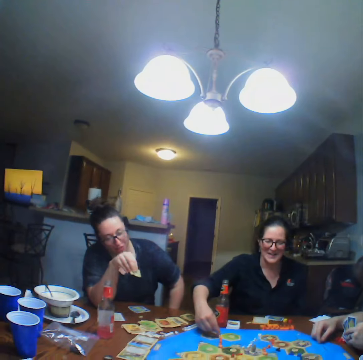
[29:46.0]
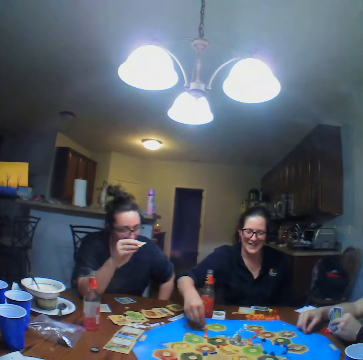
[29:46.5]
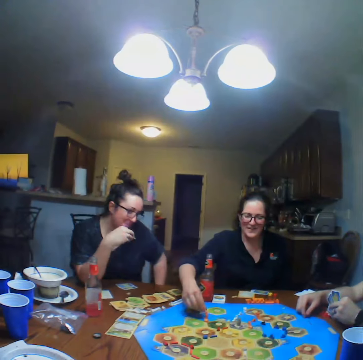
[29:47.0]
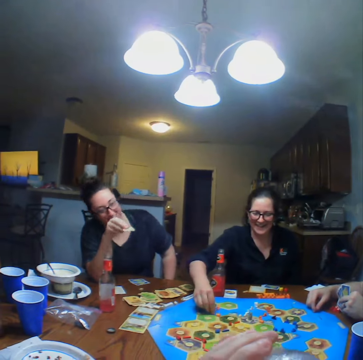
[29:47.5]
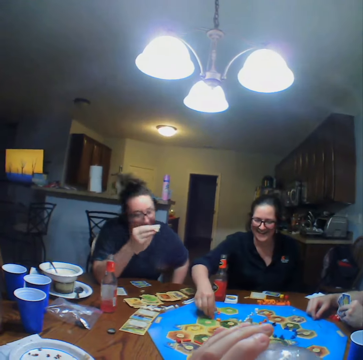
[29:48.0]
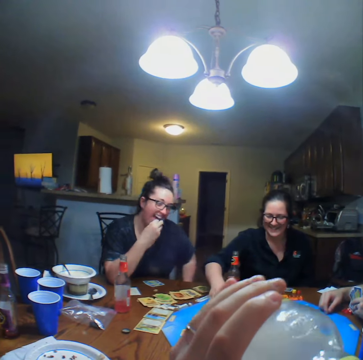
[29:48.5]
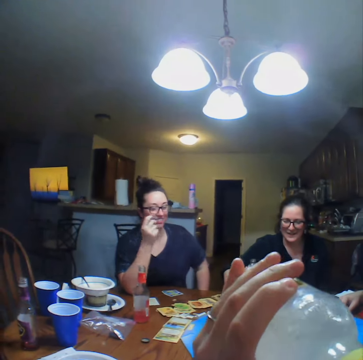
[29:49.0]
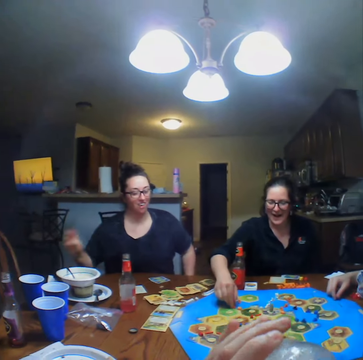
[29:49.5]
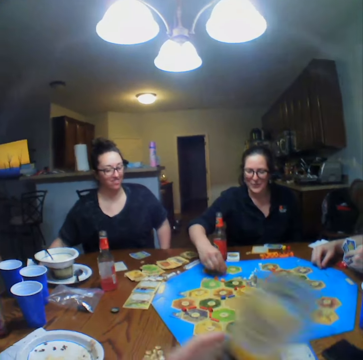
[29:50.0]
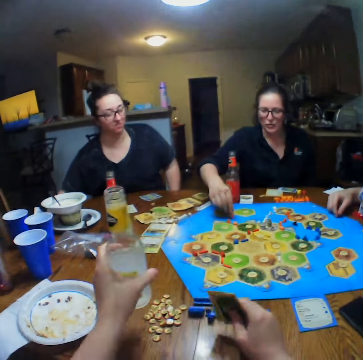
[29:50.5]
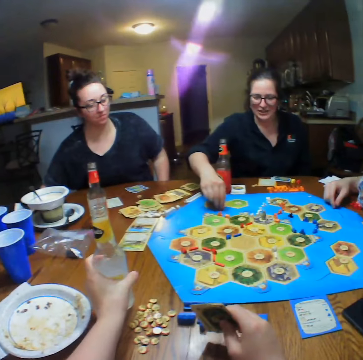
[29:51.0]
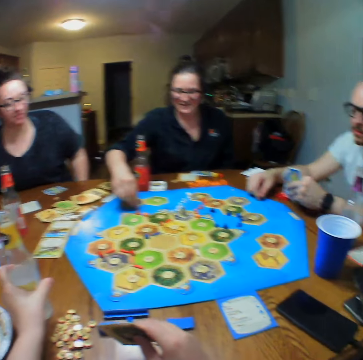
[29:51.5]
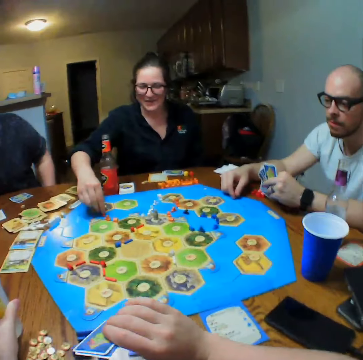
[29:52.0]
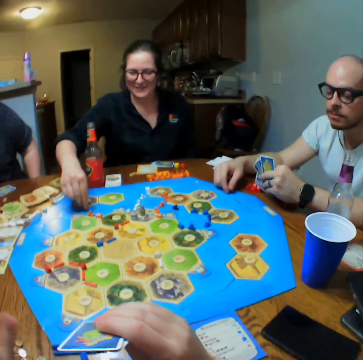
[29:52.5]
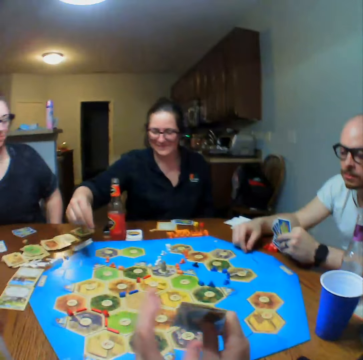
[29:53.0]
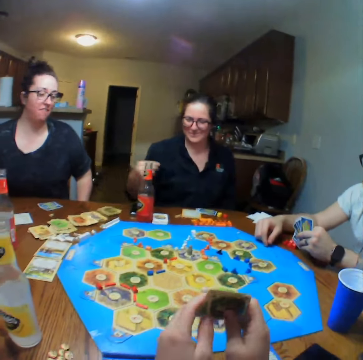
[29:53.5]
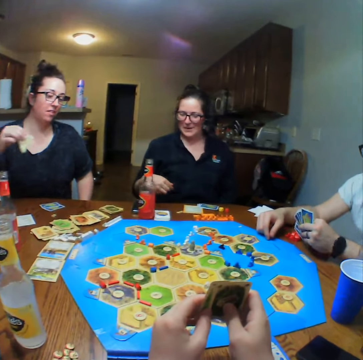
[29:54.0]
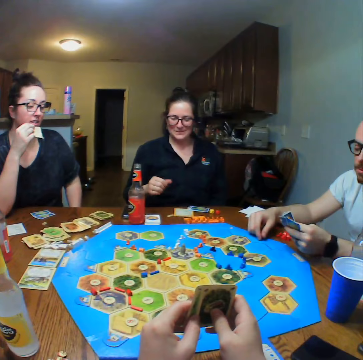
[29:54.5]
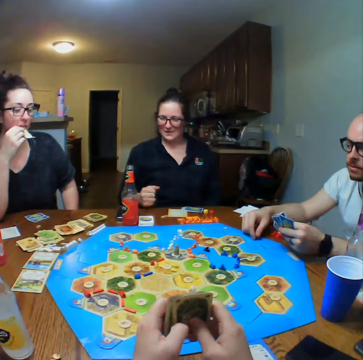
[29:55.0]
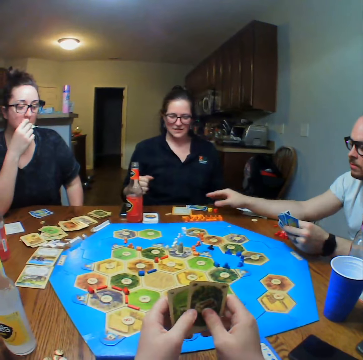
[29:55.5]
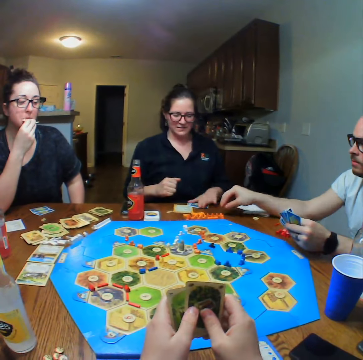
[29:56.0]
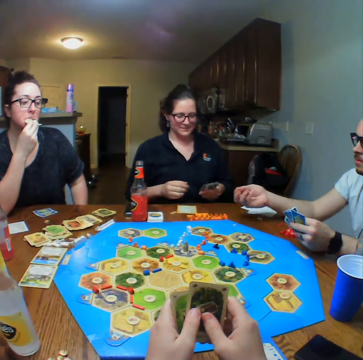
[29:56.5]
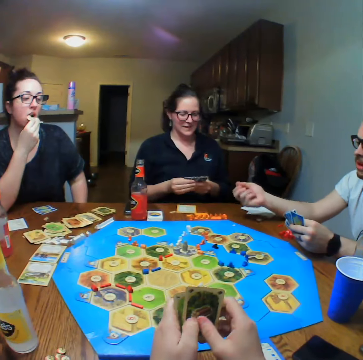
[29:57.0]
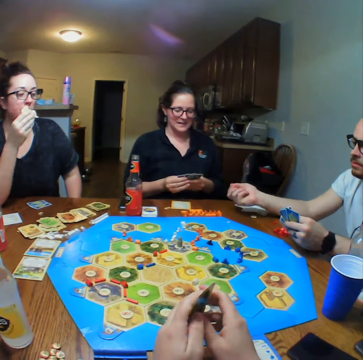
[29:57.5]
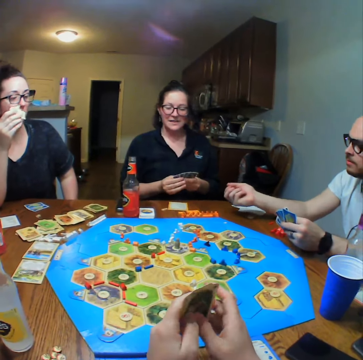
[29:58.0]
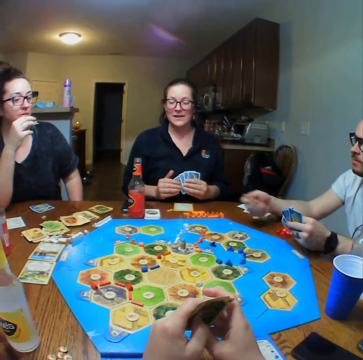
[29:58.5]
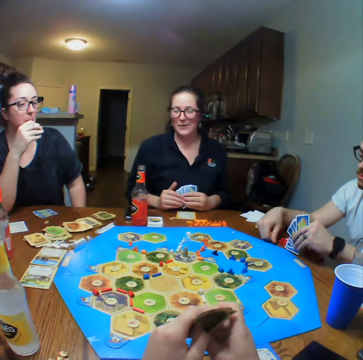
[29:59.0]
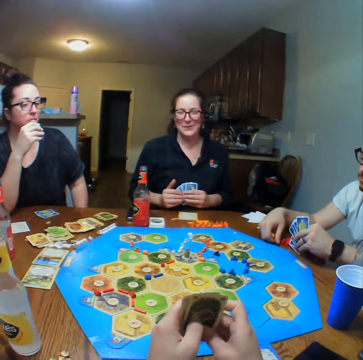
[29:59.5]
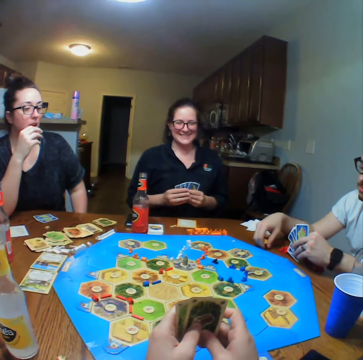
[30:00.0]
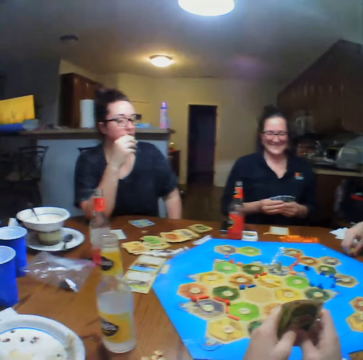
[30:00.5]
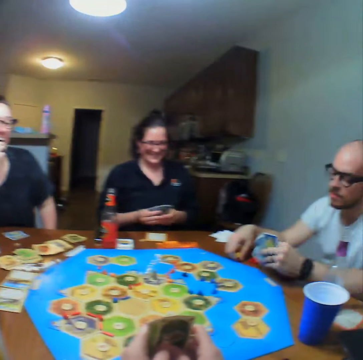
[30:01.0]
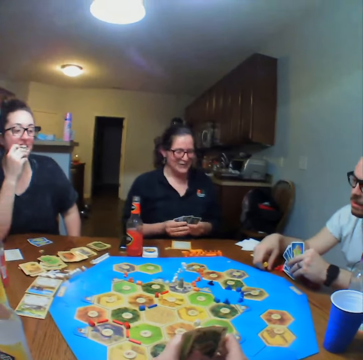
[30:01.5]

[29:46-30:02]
A lady eats a snack. The camera wearer places down a drink. Another lady plays. The camera wearer looks at the card. The first lady eats. A person picks up dice. Another person takes a card. The first person shakes the dice on the hand. A man tosses the dice.

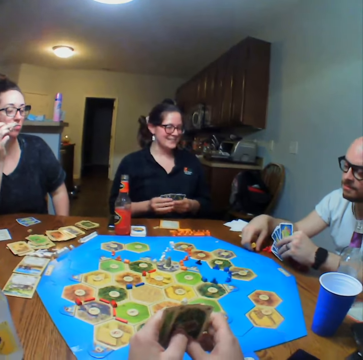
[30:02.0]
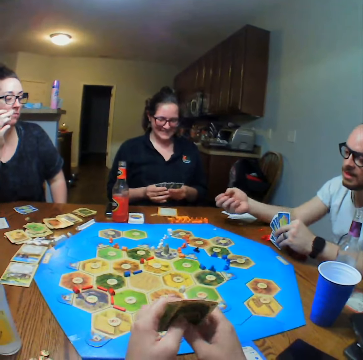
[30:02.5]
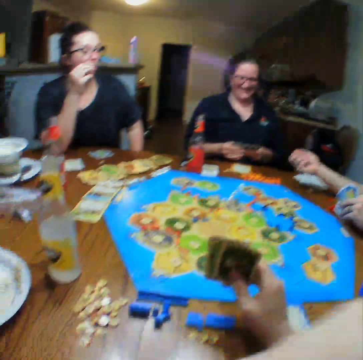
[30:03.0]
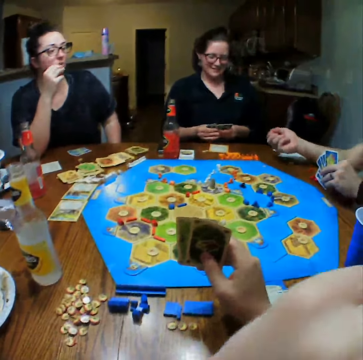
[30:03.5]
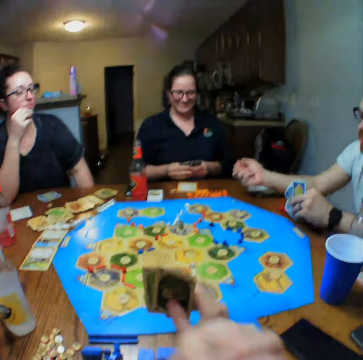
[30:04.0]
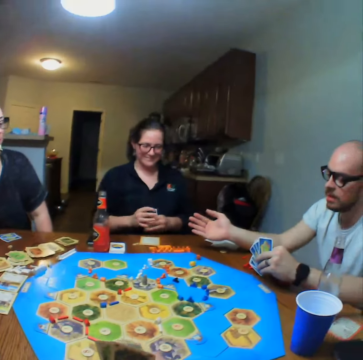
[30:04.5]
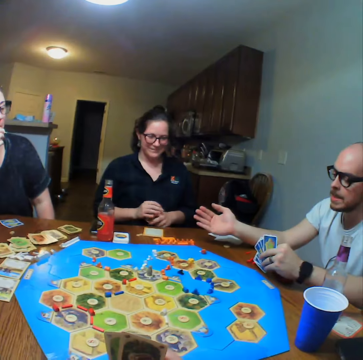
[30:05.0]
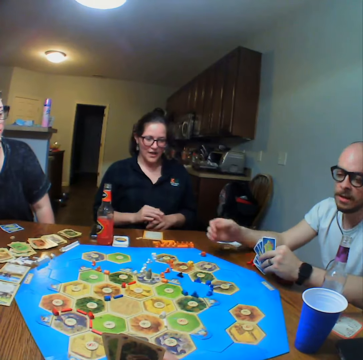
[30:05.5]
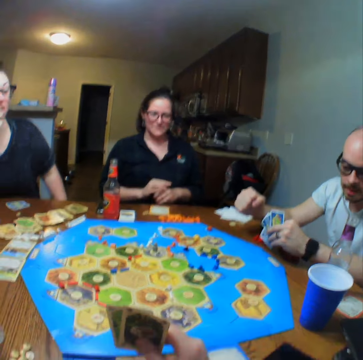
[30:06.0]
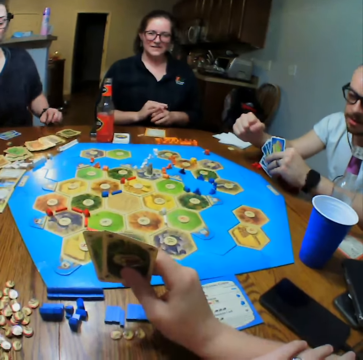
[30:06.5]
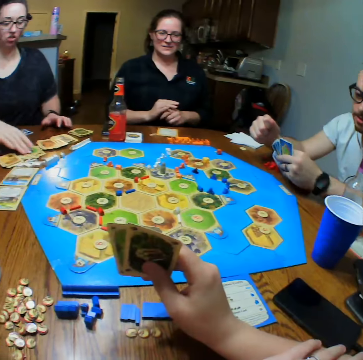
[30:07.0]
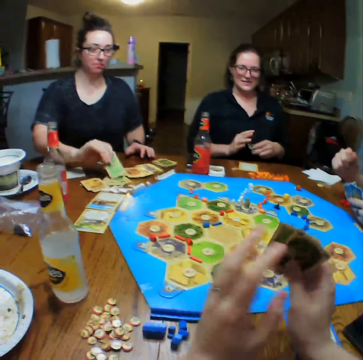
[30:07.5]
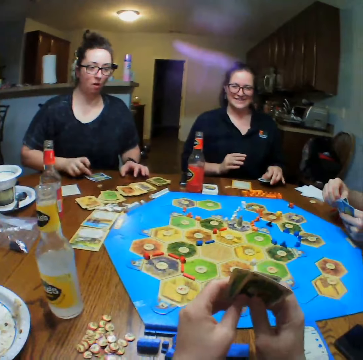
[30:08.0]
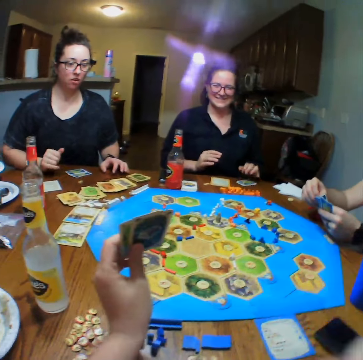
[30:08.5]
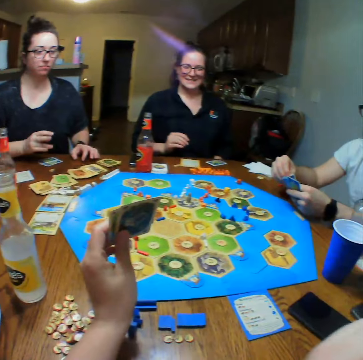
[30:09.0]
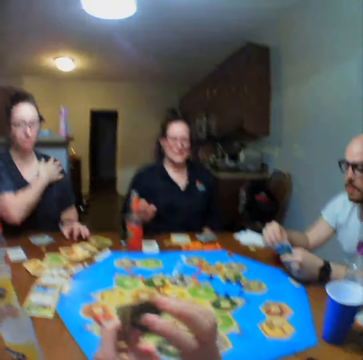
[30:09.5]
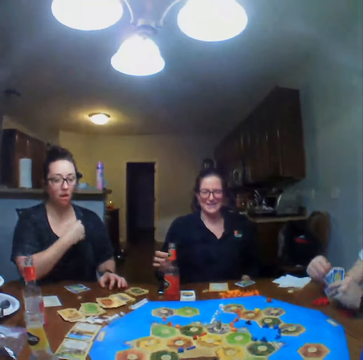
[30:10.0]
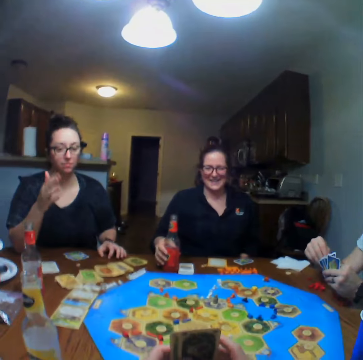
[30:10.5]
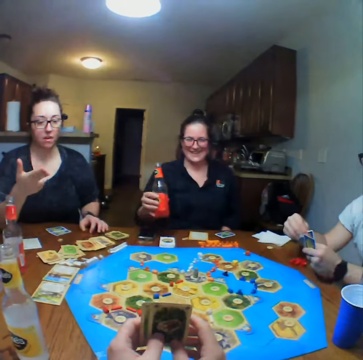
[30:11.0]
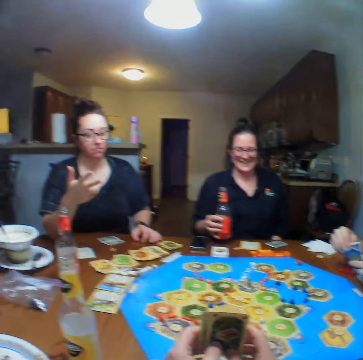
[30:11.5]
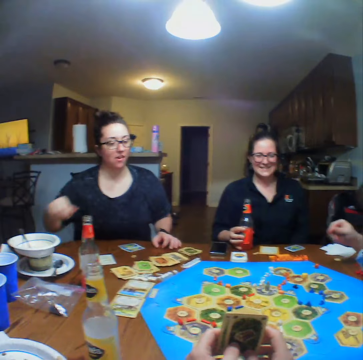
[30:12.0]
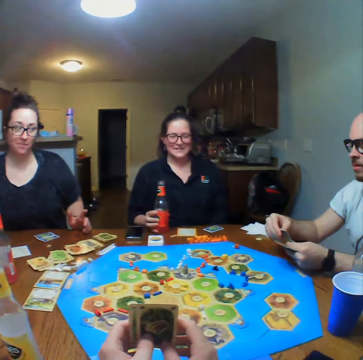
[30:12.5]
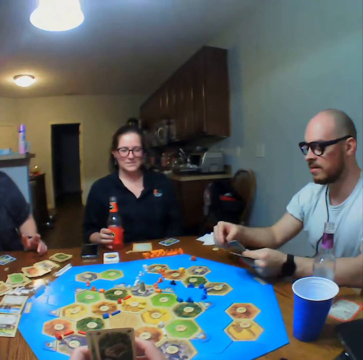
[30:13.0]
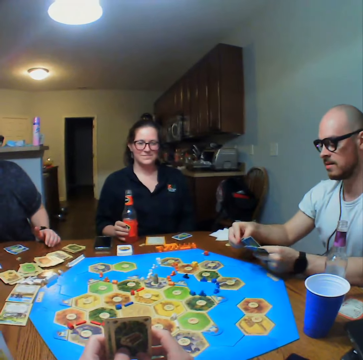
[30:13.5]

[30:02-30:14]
A person throws down a dice. The camera wearer looks at the cards. Another person takes a drink. A man talks.

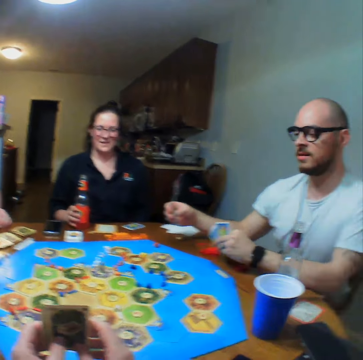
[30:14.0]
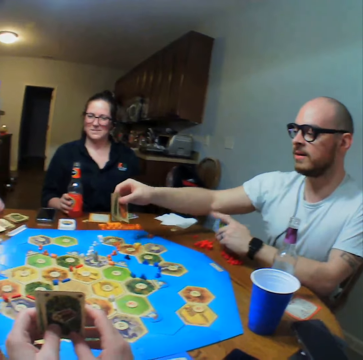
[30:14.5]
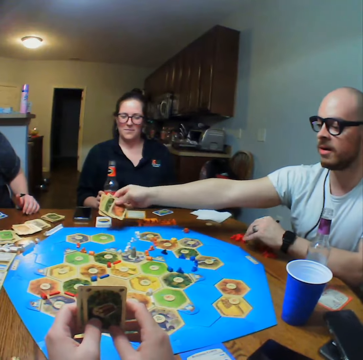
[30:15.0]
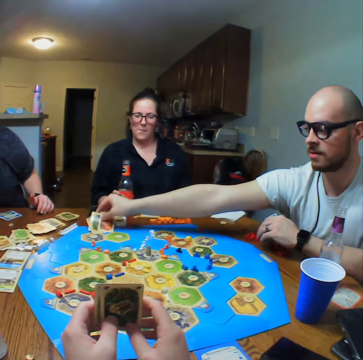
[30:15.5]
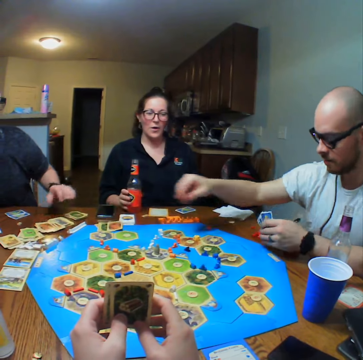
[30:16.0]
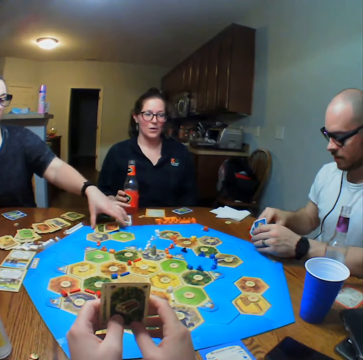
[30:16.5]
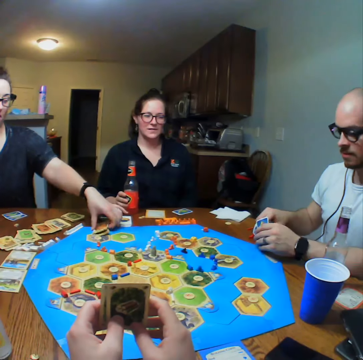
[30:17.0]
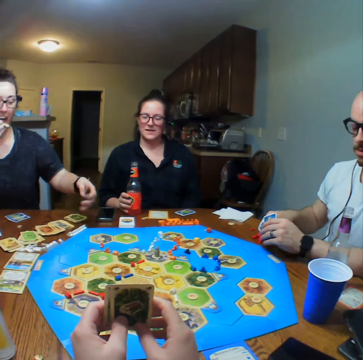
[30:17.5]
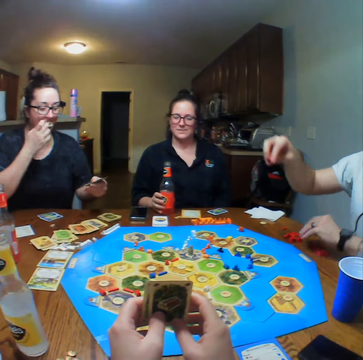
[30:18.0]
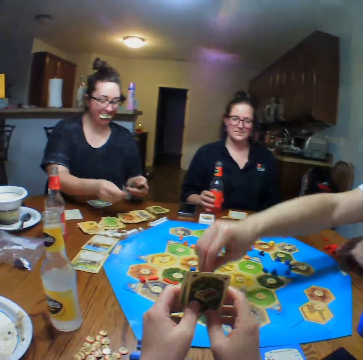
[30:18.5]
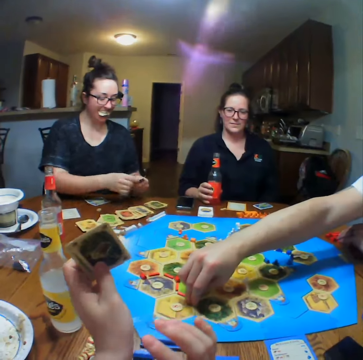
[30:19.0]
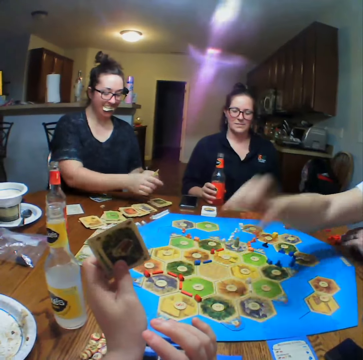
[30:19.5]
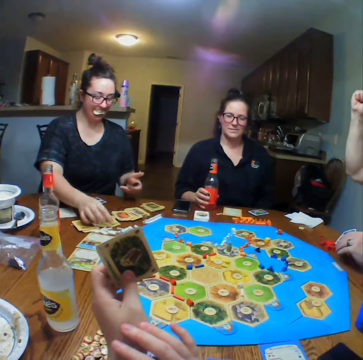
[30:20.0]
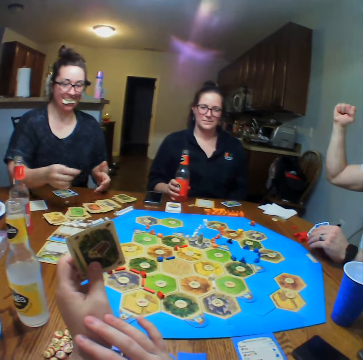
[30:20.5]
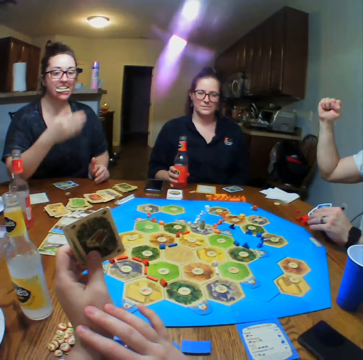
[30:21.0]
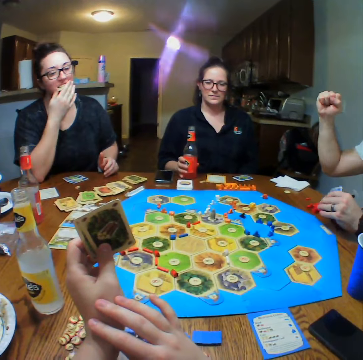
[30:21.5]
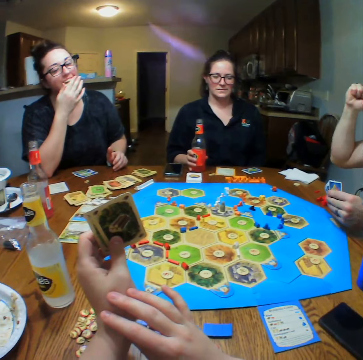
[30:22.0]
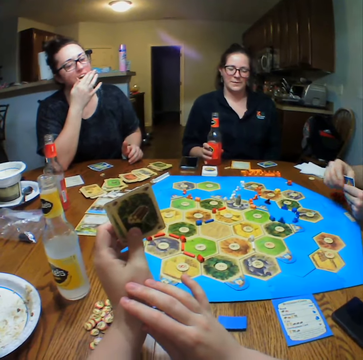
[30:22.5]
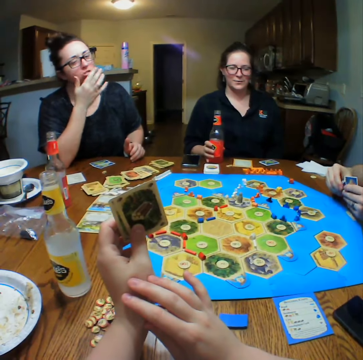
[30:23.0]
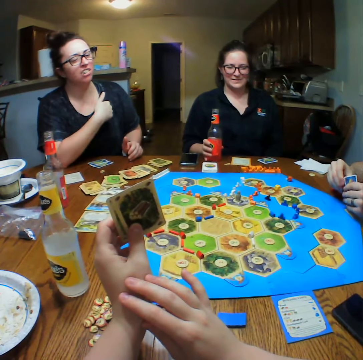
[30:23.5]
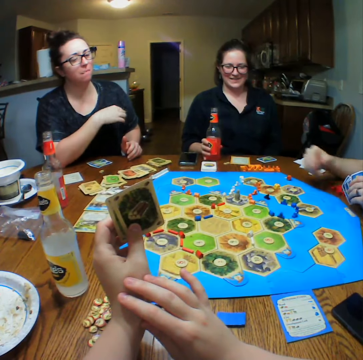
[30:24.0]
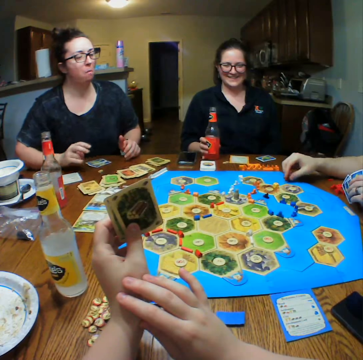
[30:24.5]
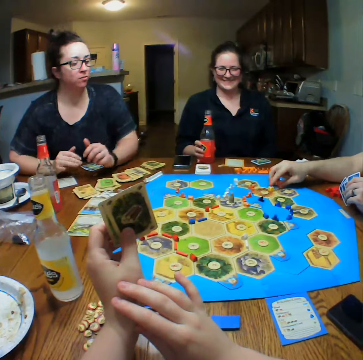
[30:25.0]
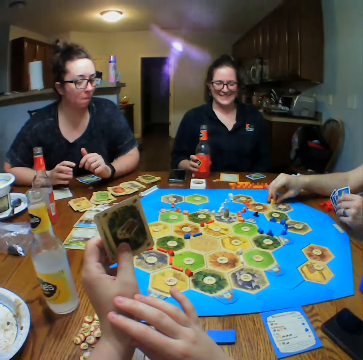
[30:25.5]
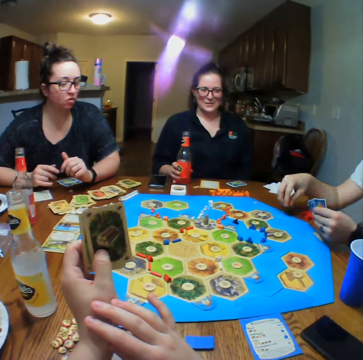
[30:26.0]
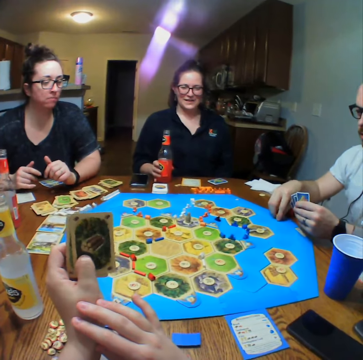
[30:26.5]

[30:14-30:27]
A man puts the cards on the table. A lady picks up the cards. The man plays. The lady arranges the cards on the table and puts the cards on the table. The man touches the table. The lady eats. The man plays. He picks up dice.
